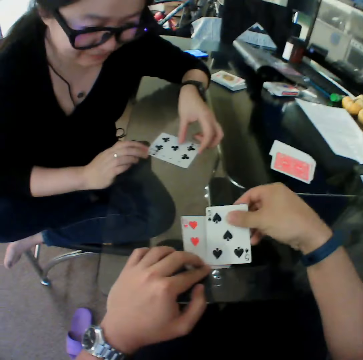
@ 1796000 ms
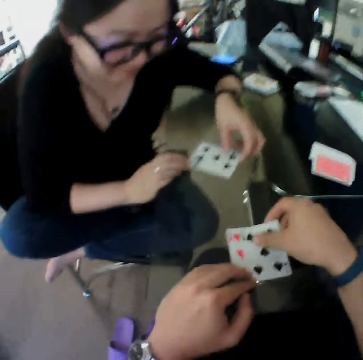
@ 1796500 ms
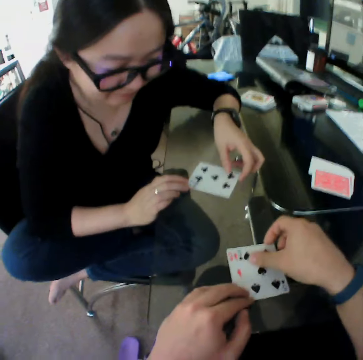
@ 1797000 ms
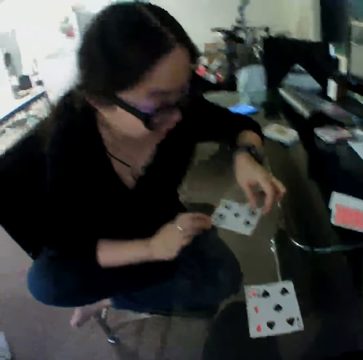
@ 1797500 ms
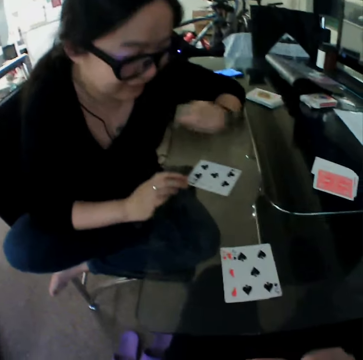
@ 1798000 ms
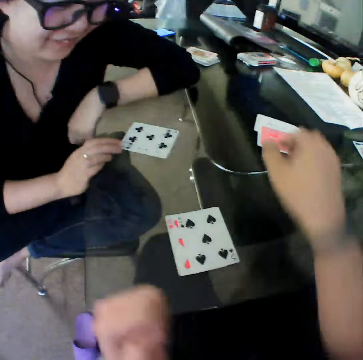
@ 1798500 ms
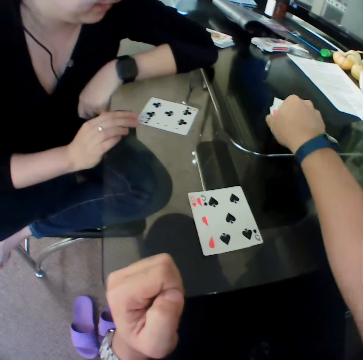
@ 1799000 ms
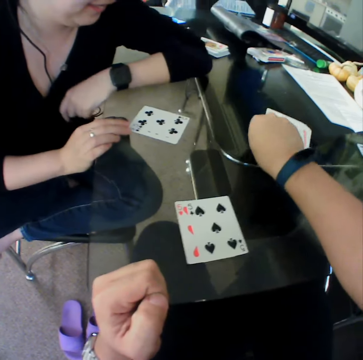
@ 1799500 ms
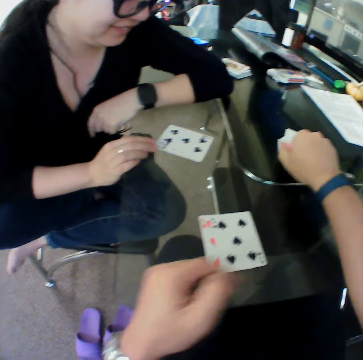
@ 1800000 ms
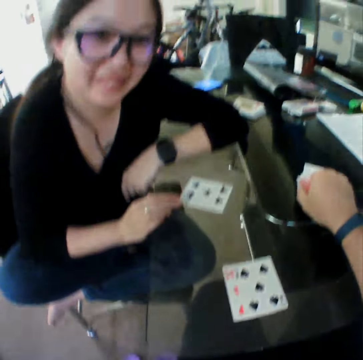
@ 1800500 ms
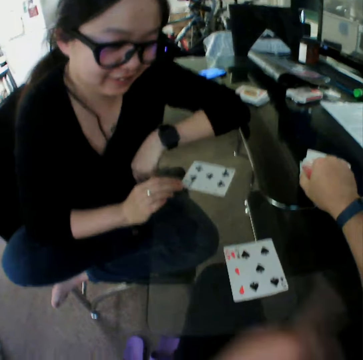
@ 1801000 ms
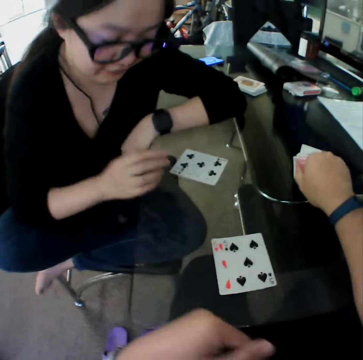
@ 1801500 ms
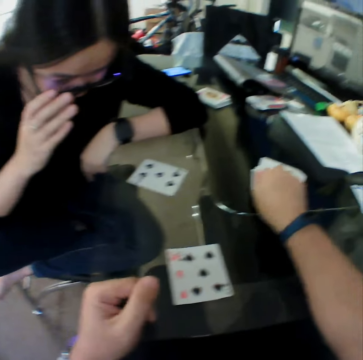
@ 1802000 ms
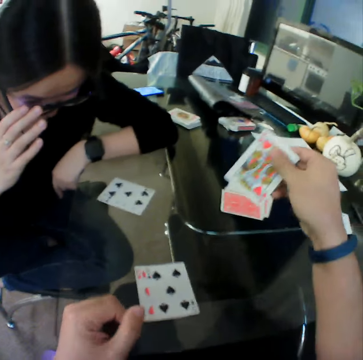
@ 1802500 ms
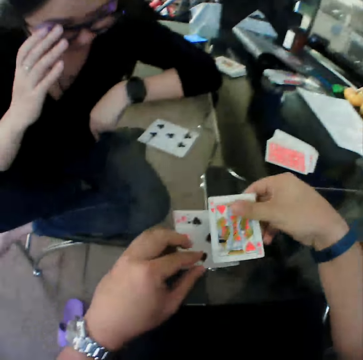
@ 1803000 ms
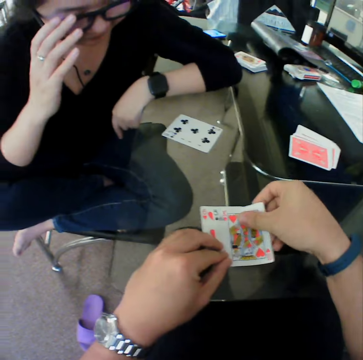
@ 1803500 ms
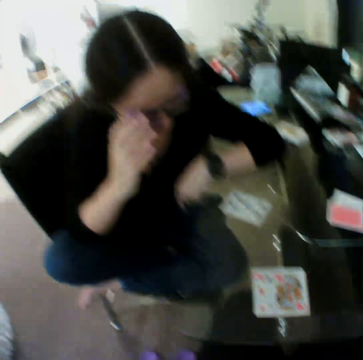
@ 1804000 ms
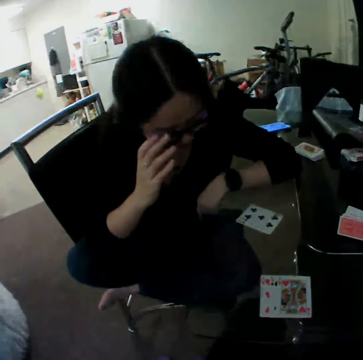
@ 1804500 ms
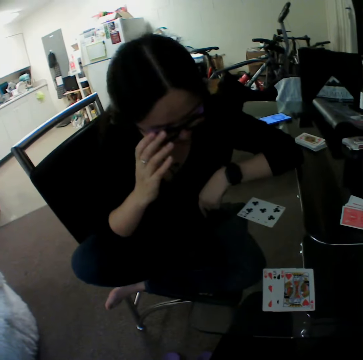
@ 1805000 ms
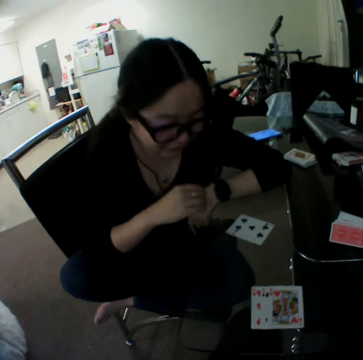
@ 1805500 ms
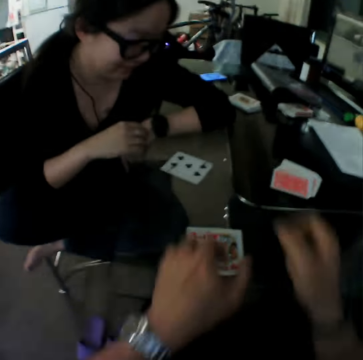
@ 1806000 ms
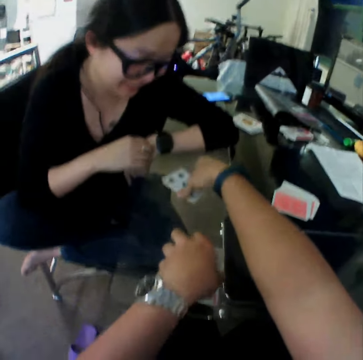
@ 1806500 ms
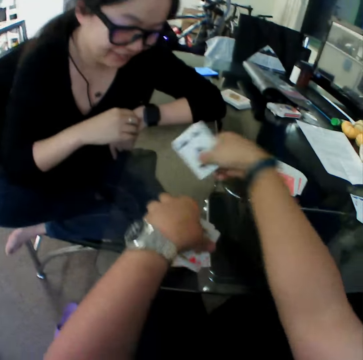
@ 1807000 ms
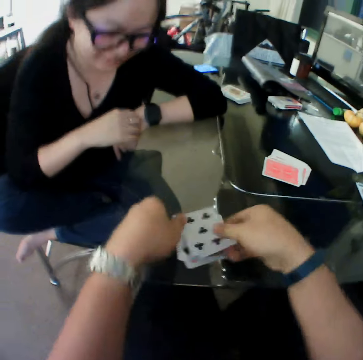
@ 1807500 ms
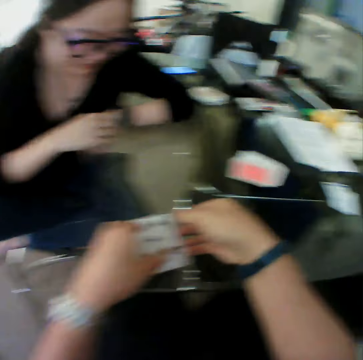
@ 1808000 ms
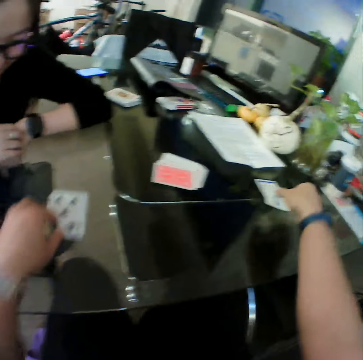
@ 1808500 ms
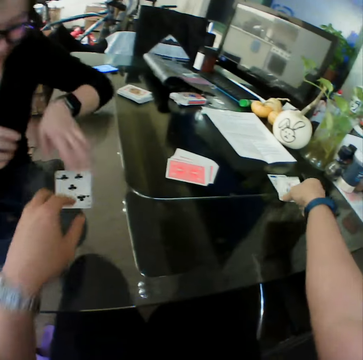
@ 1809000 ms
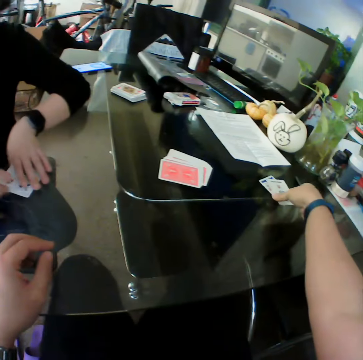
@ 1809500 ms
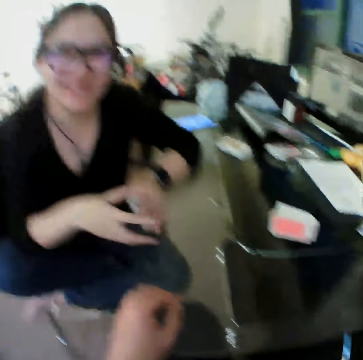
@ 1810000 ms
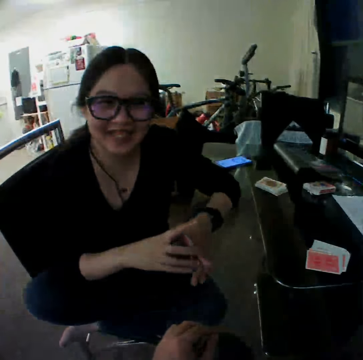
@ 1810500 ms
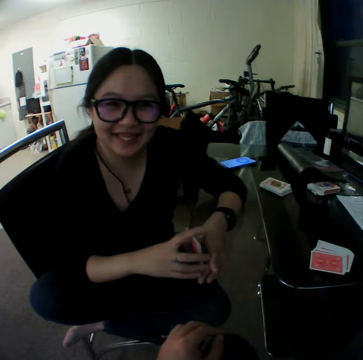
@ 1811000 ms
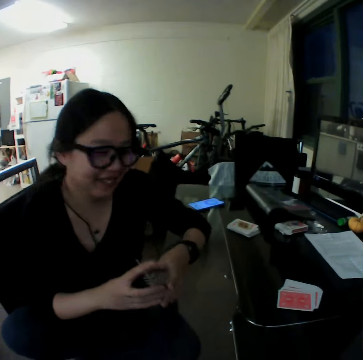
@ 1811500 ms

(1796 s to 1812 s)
The camera wearer converses with the woman. He places the card on the table. He moves a card from the stack of cards on the table towards him with his right hand. He picks the card. He places the card on the table. He packs the cards from the table with his hands. He picks the cards. He passes the cards to the woman on the table with his left hand. He picks the card. The woman picks the cards from the table with her hands.

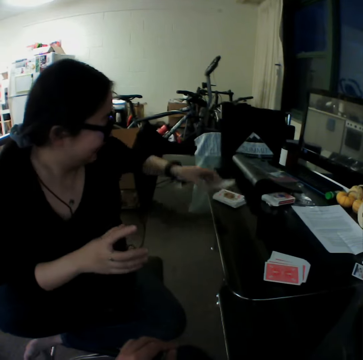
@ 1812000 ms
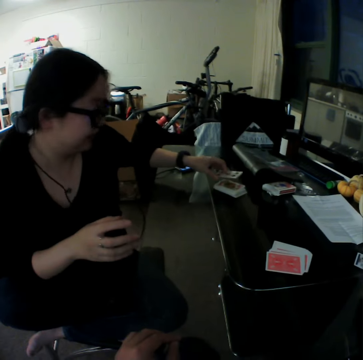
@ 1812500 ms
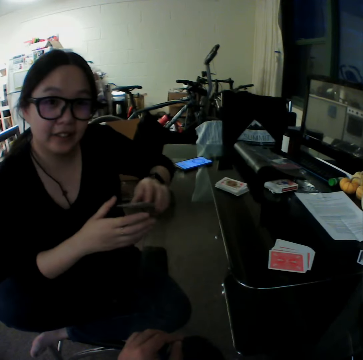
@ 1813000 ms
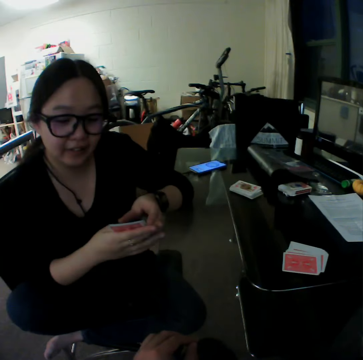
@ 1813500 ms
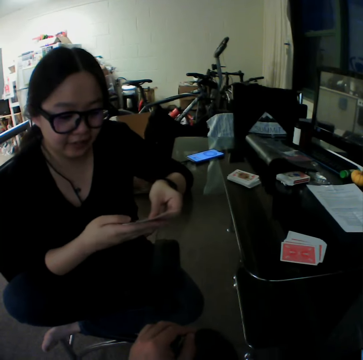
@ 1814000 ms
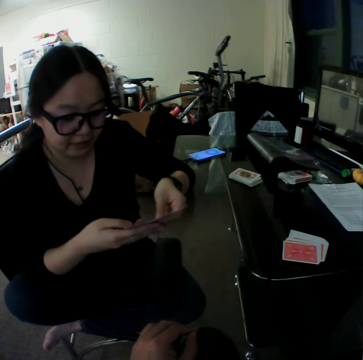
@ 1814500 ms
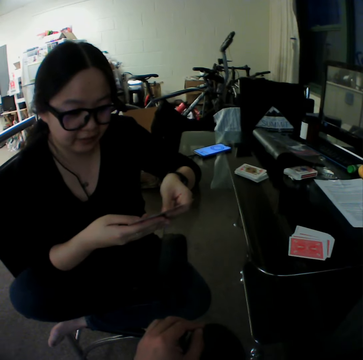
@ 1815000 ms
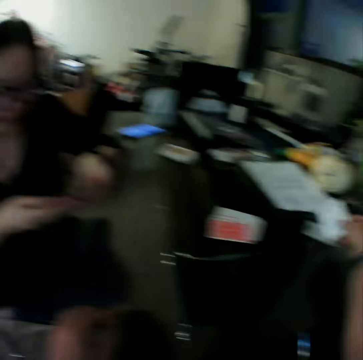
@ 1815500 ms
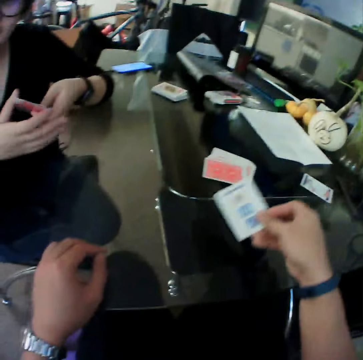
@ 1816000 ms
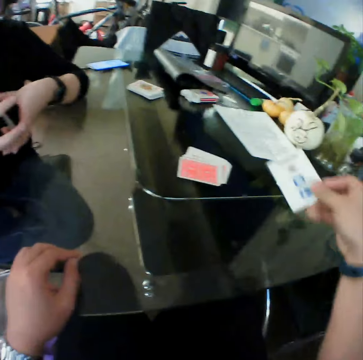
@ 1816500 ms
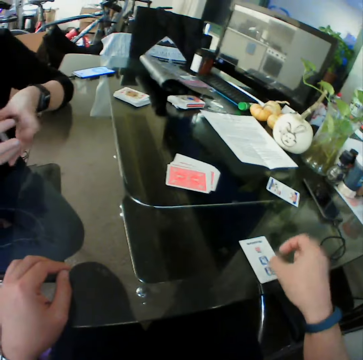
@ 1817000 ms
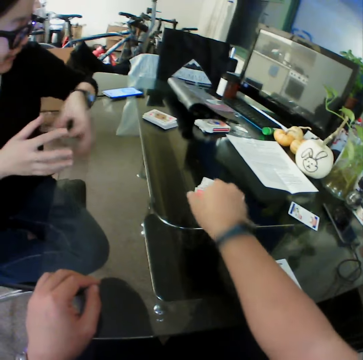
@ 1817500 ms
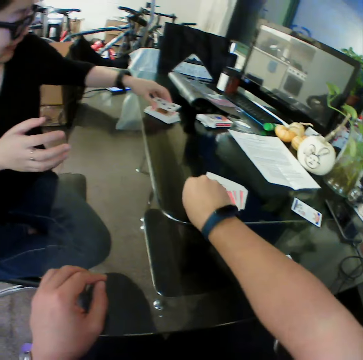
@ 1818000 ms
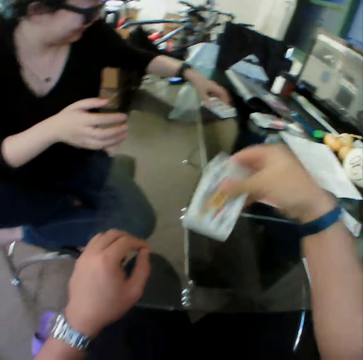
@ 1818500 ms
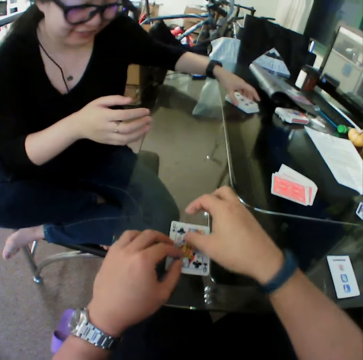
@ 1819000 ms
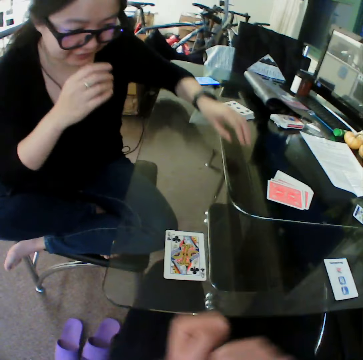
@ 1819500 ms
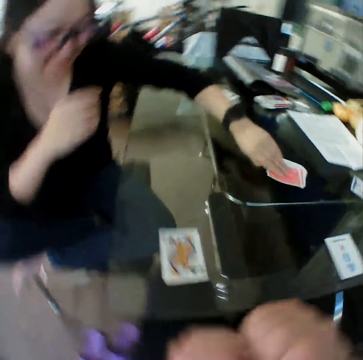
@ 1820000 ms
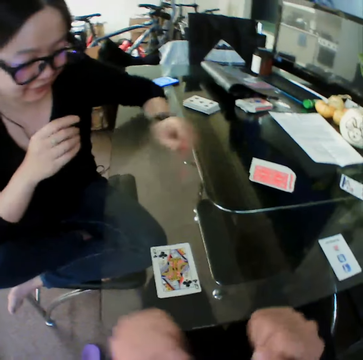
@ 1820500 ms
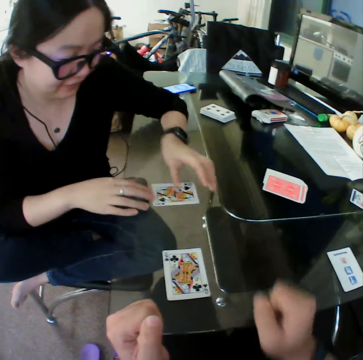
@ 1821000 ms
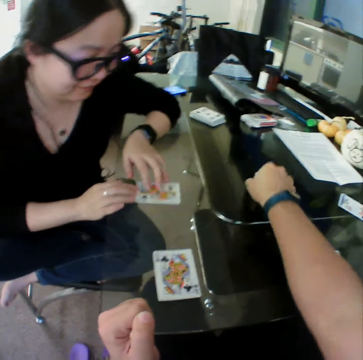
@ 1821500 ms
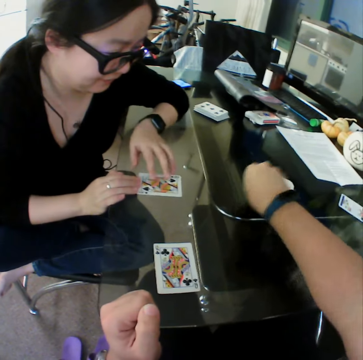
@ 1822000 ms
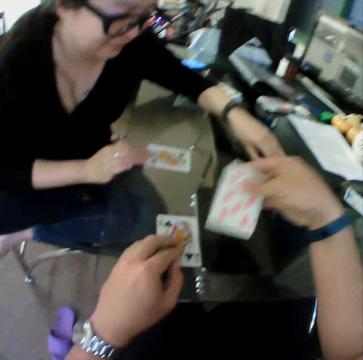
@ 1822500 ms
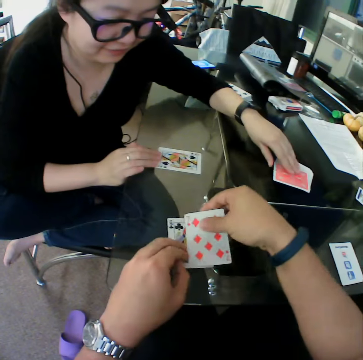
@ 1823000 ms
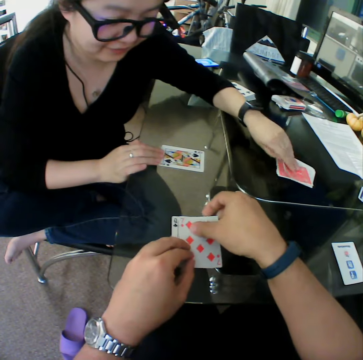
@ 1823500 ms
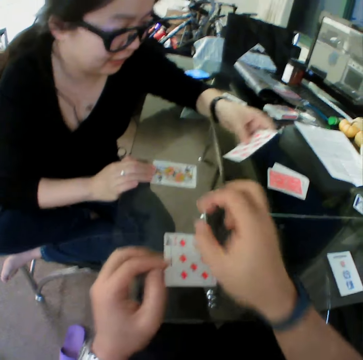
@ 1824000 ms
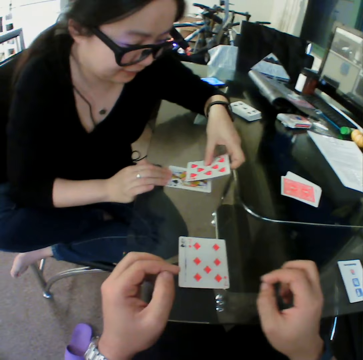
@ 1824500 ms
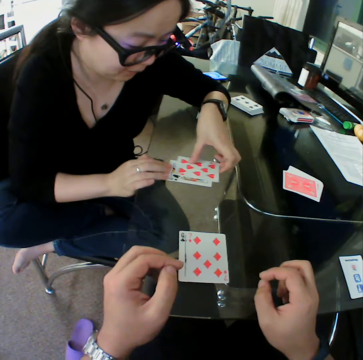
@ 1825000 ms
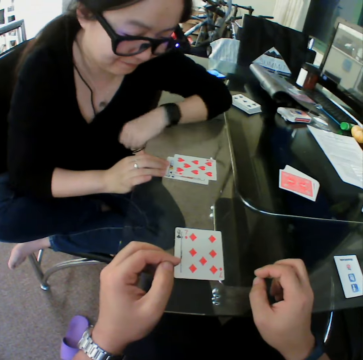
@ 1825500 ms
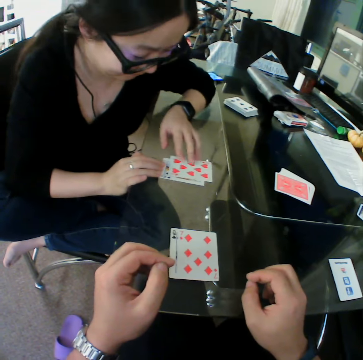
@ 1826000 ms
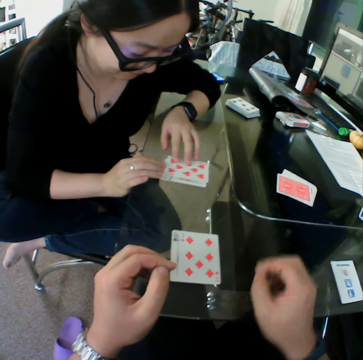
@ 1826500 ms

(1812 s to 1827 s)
The woman arranges the cards in her hands. She looks through the cards. The camera wearer picks a card from the table with his right hand. He drops the card on the table with his right hand. He picks the card. He moves a card from the stack of cards on the table towards him with his right hand. The woman drops the cards on other cards with her left hand. The camera wearer places the card on the table. The woman moves a card from the stack of cards on the table towards her with her left hand. She picks the card. She places the card on the table. The camera wearer moves a card from the stack of cards on the table towards him with his right hand. He picks the card. The woman moves a card from the stack of cards on the table towards her with her left hand. The camera wearer places the card on the table. The woman picks the card. She places the card on the table.

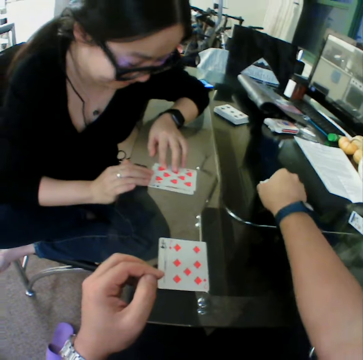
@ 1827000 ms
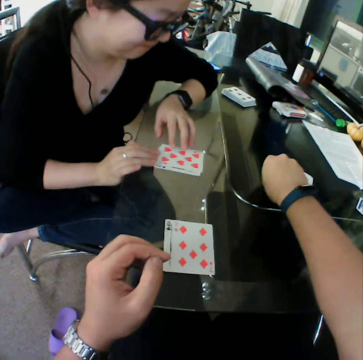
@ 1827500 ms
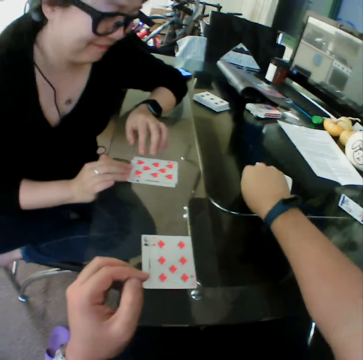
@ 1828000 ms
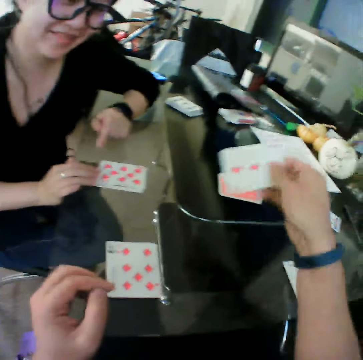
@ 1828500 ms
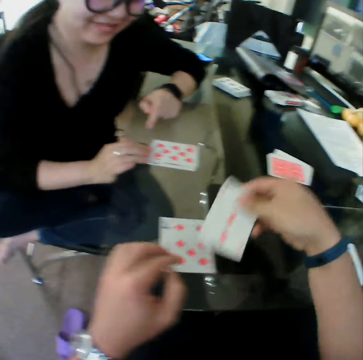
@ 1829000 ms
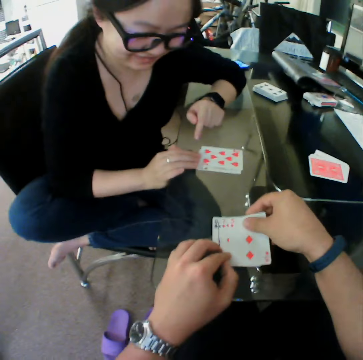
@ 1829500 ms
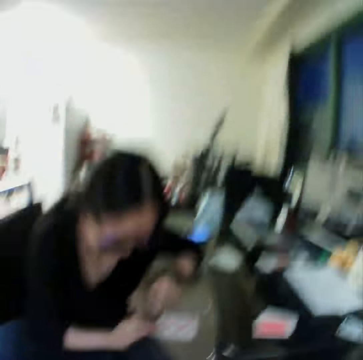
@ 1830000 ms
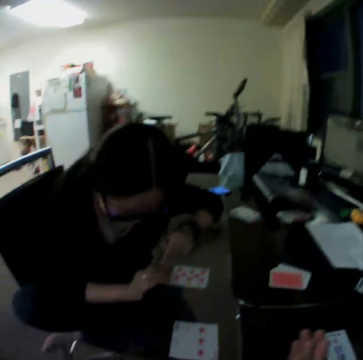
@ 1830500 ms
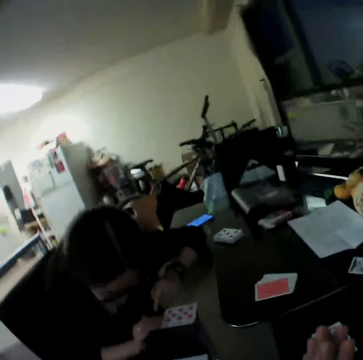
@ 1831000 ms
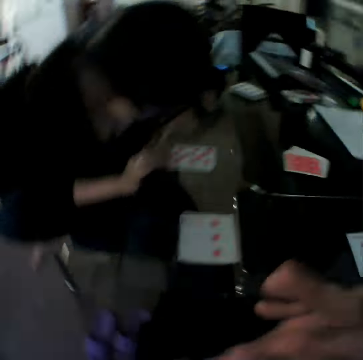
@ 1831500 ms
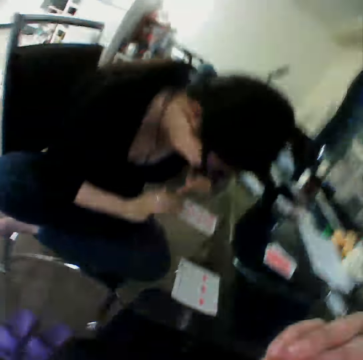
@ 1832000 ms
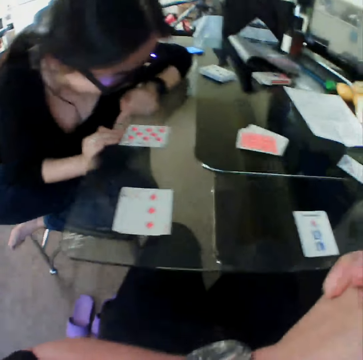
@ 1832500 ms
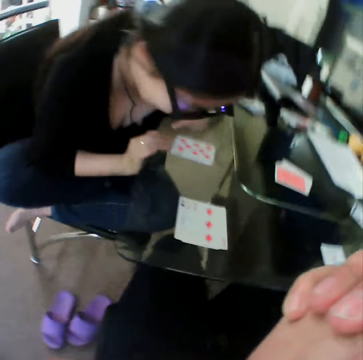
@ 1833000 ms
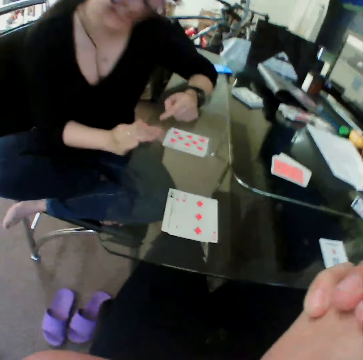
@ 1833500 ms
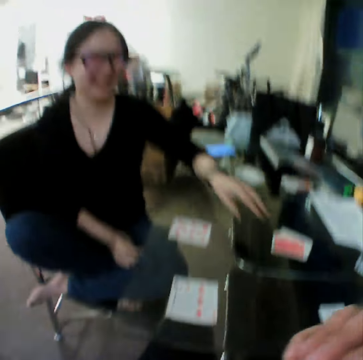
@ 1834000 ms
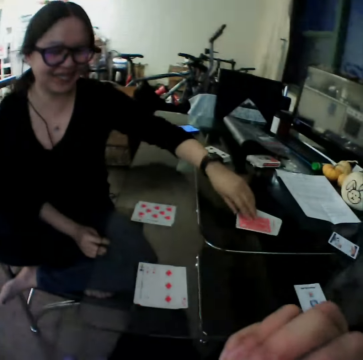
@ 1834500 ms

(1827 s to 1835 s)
The camera wearer moves a card from the stack of cards on the table towards him with his right hand. He picks the card. He places the card on the table. The woman moves a card from the stack of cards on the table towards her with her left hand.
